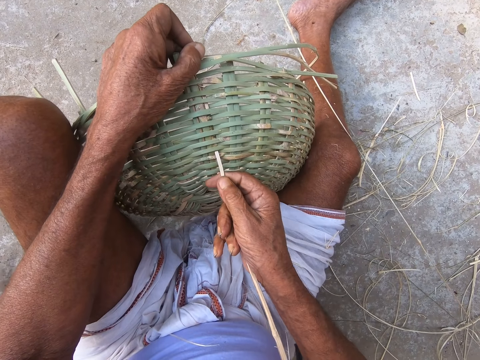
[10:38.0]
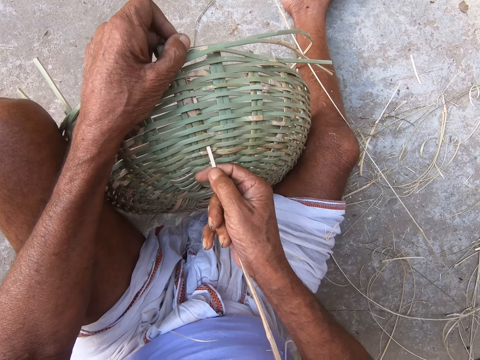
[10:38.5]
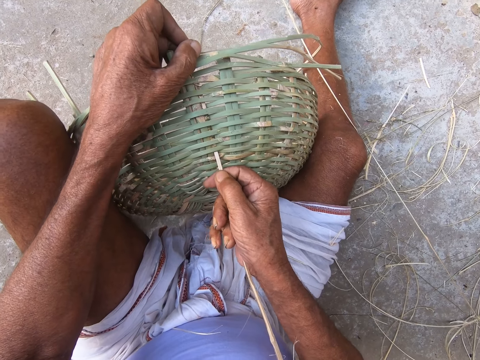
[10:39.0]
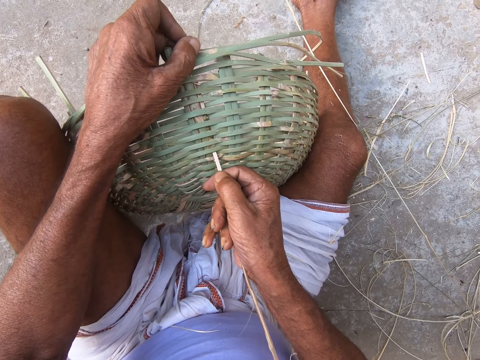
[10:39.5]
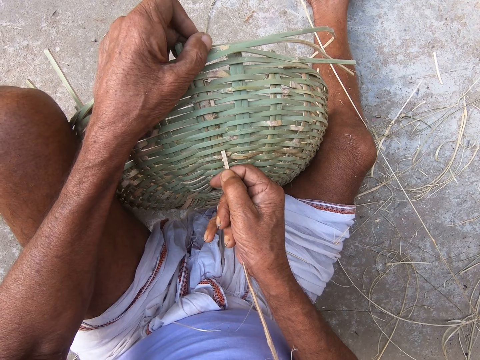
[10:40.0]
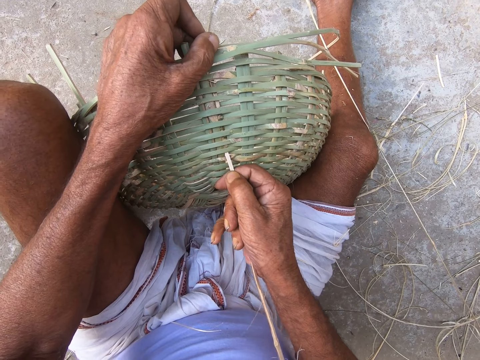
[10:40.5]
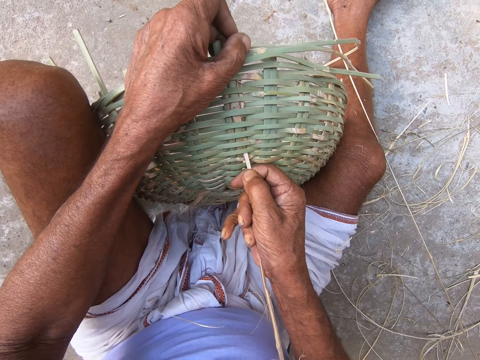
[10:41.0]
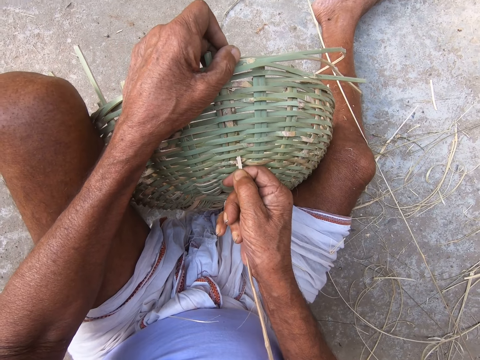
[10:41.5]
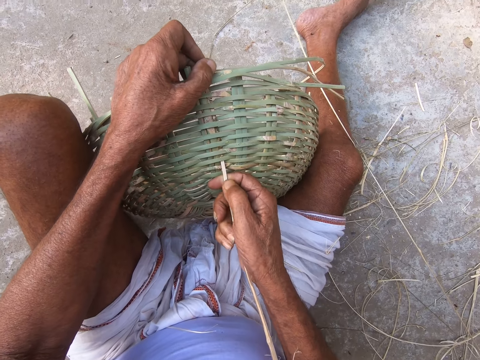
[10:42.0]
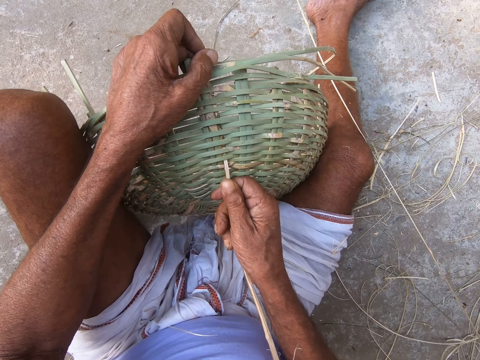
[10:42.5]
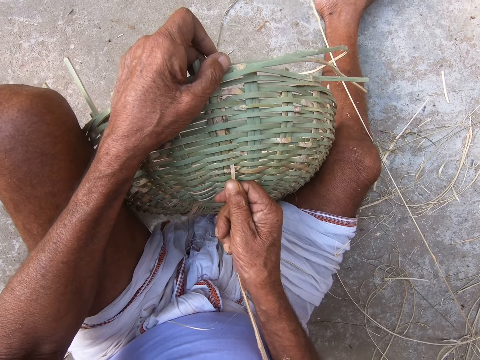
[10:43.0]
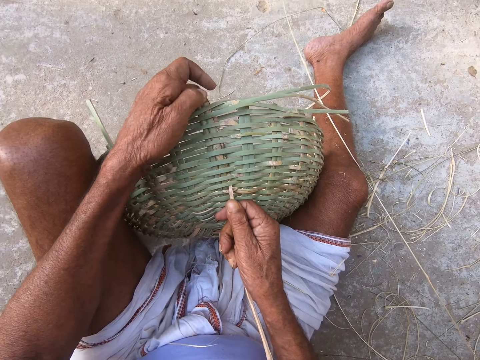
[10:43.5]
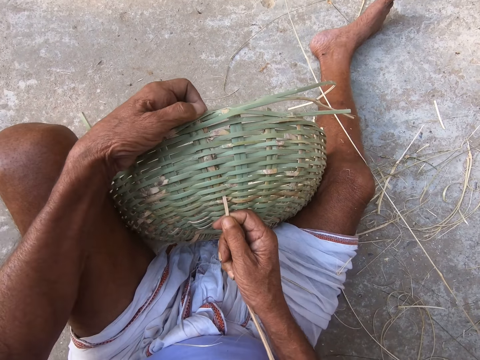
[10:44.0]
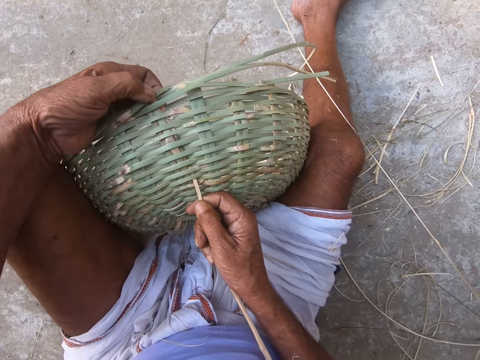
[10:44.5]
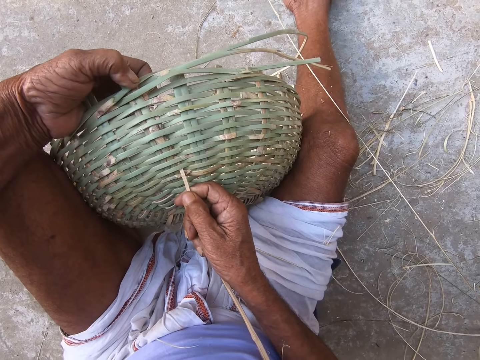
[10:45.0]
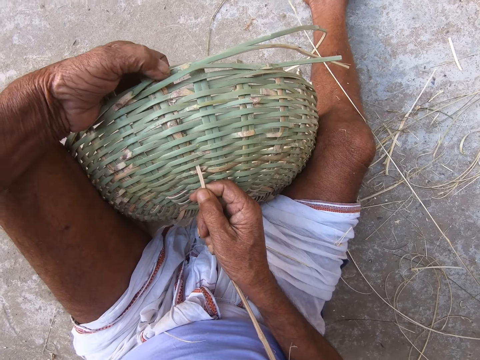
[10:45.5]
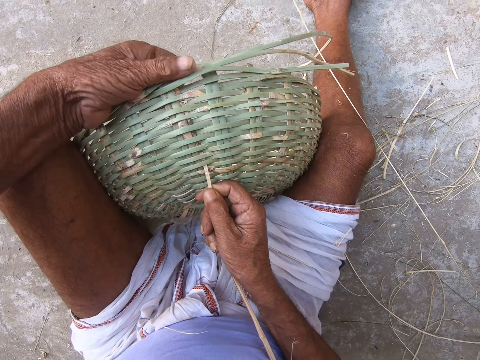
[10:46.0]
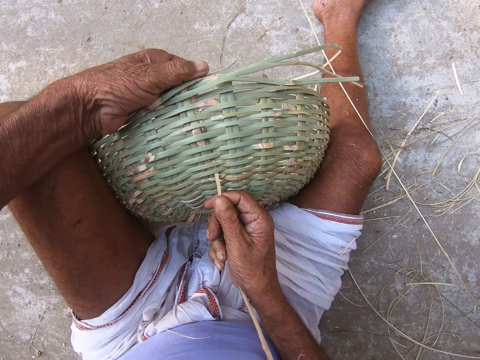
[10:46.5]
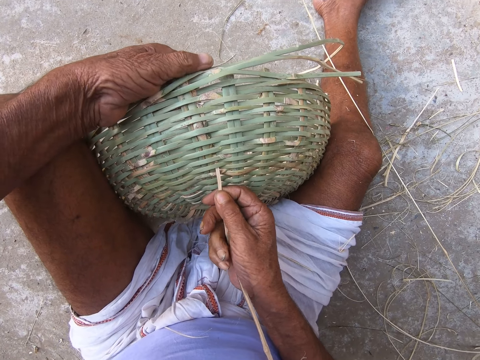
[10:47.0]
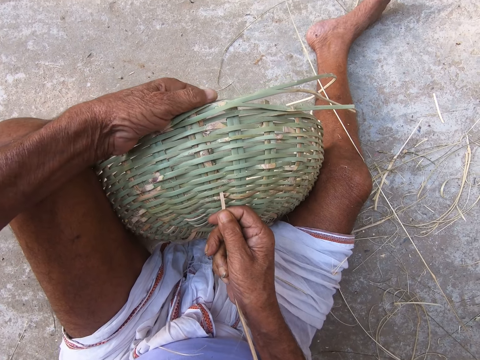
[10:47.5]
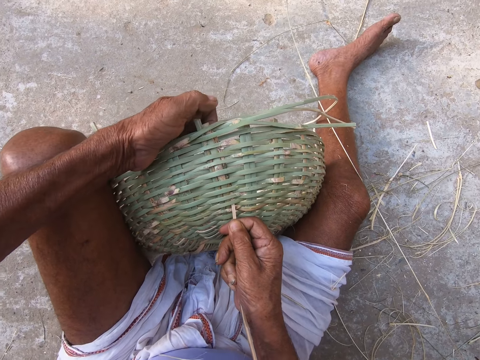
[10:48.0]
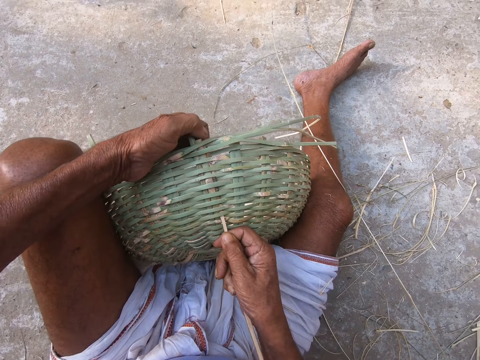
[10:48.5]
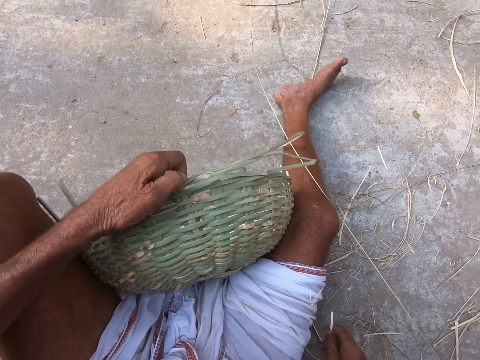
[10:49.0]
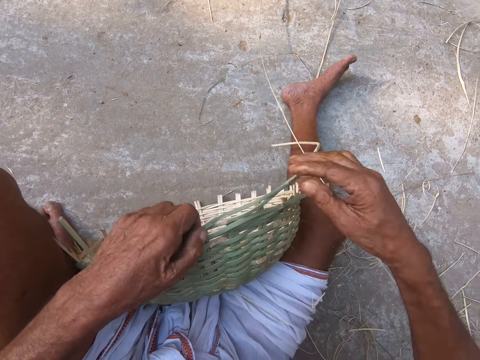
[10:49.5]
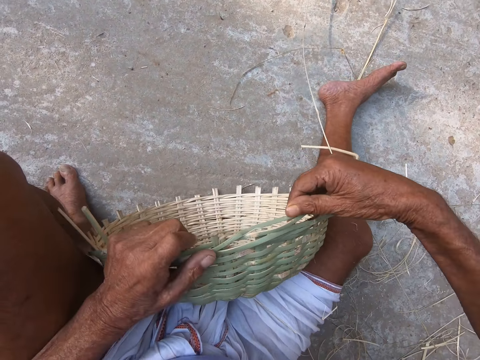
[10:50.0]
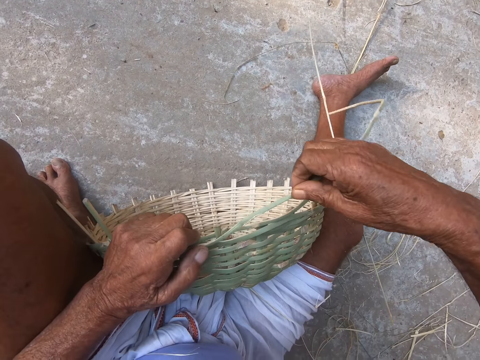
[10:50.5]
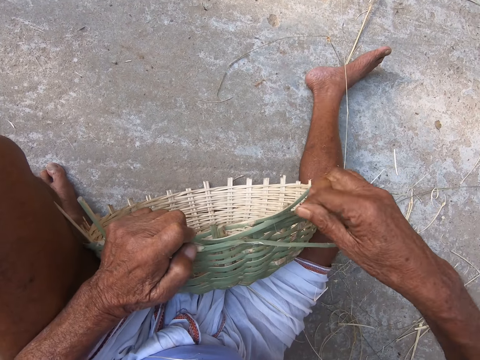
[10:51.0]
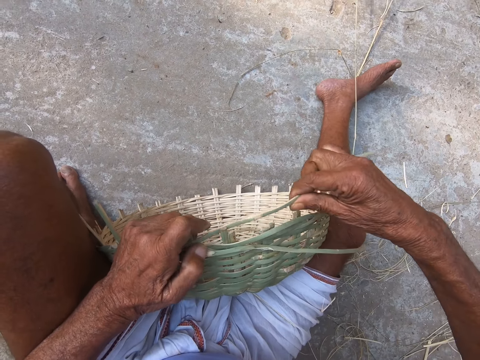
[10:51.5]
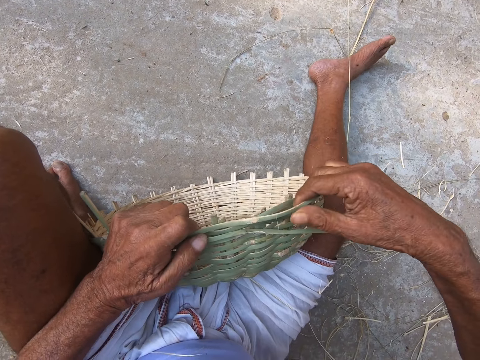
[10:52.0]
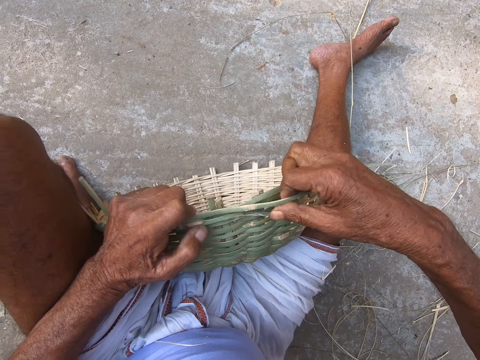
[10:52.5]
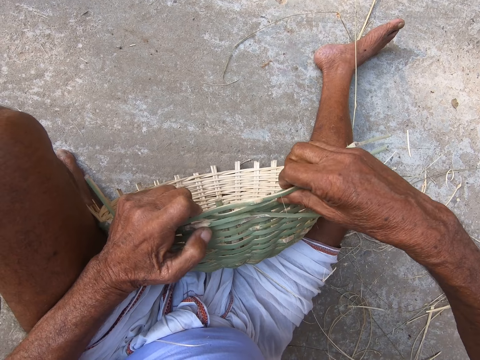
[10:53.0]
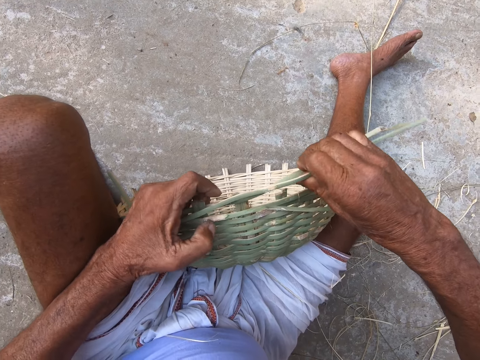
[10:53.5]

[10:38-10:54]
The camera wearer adjusts the bamboo strands on the basket with the bamboo strand in his right hand. He inserts the reed in the basket. He drops the bamboo strand on the ground with his right hand. He adjusts the basket reeds with hands. He weaves the basket with both hands.

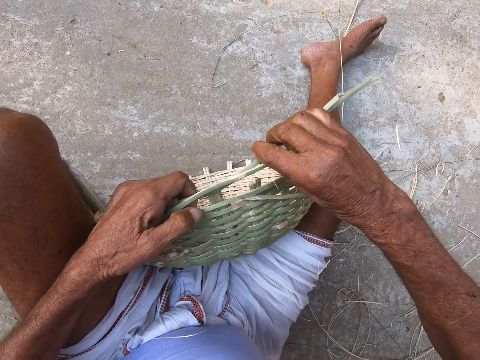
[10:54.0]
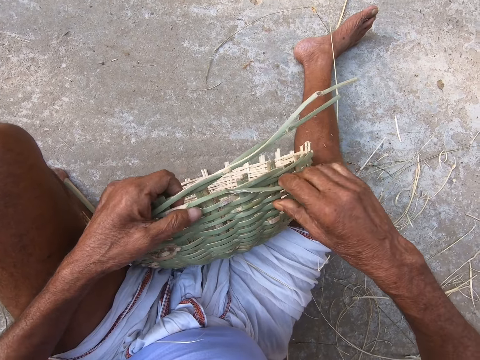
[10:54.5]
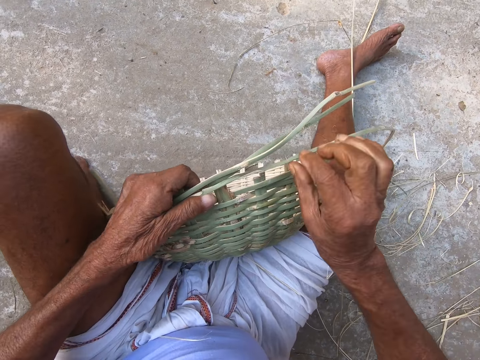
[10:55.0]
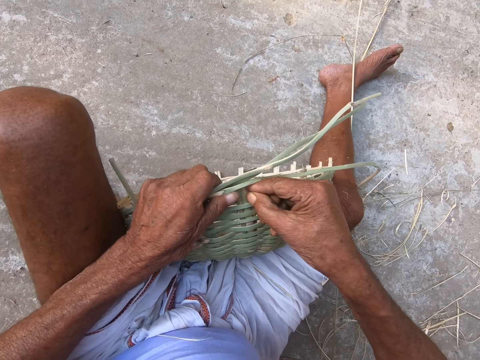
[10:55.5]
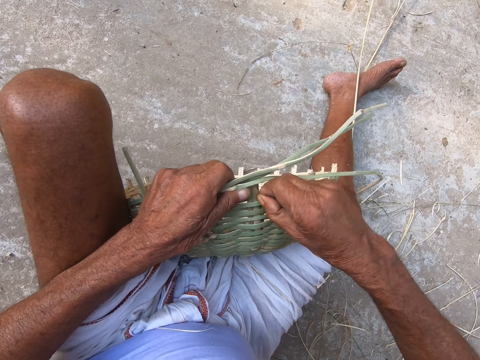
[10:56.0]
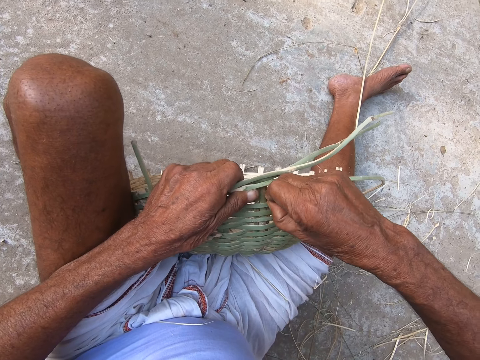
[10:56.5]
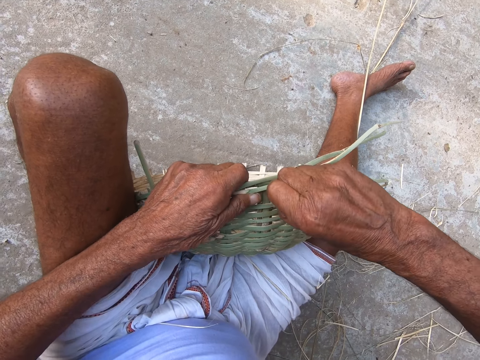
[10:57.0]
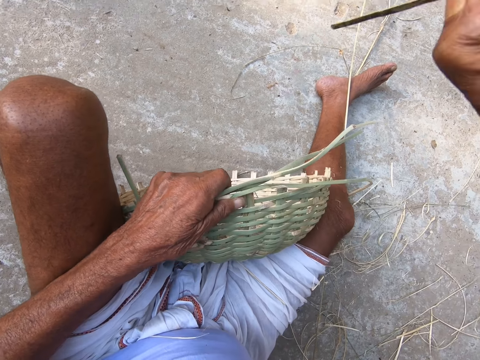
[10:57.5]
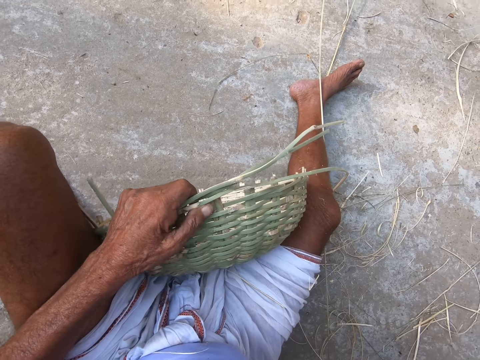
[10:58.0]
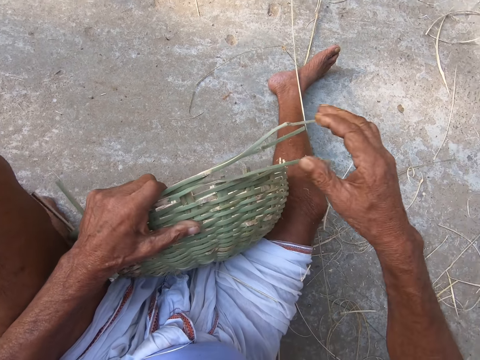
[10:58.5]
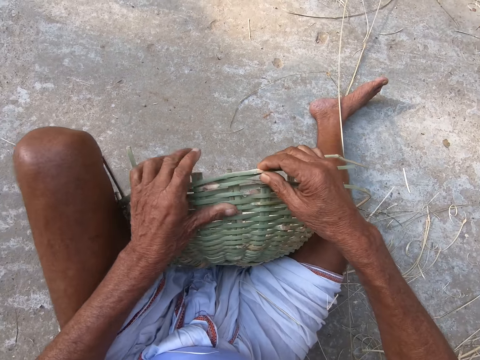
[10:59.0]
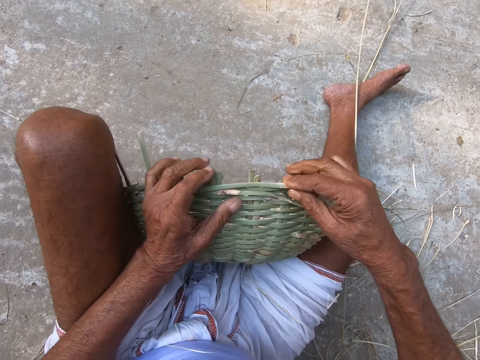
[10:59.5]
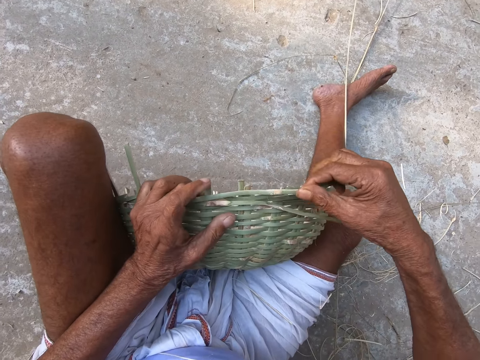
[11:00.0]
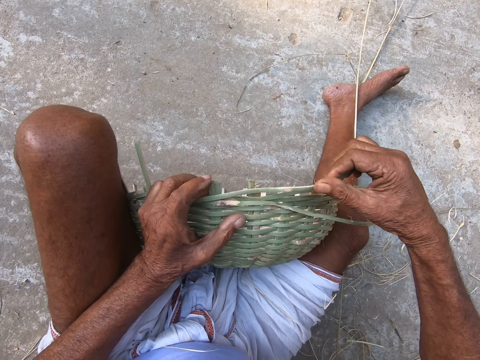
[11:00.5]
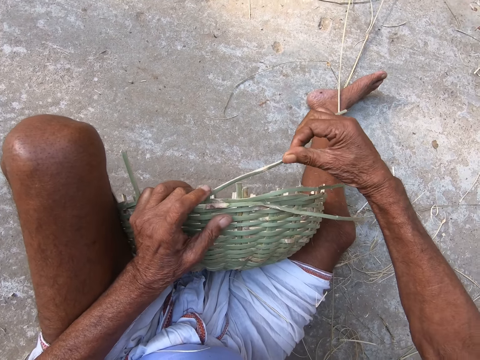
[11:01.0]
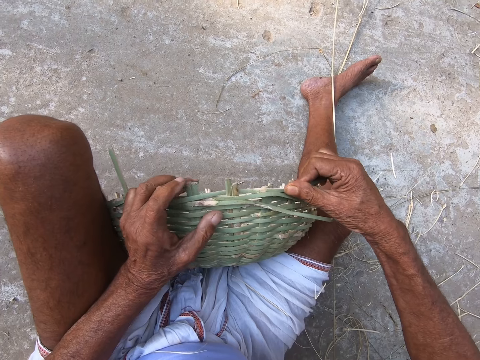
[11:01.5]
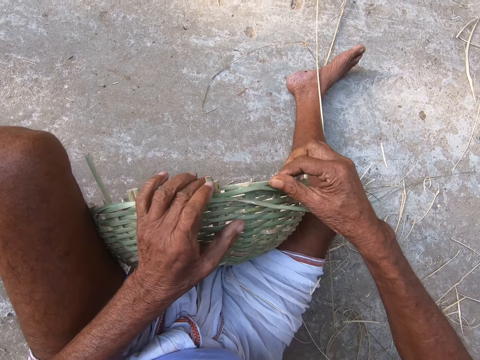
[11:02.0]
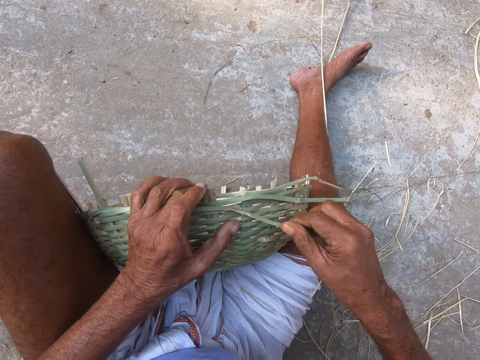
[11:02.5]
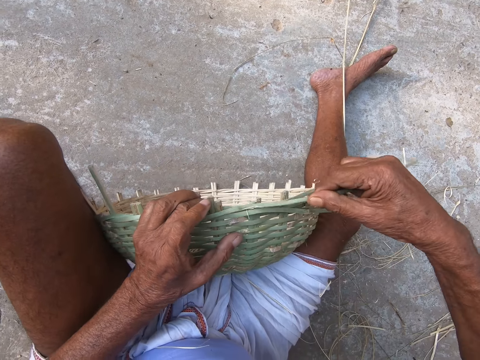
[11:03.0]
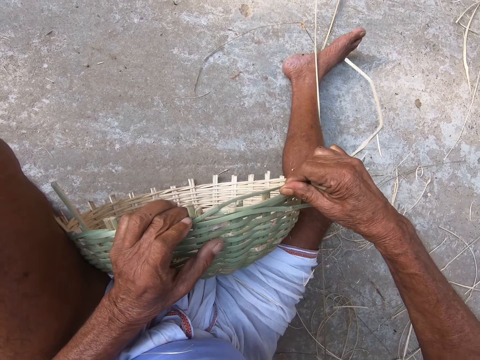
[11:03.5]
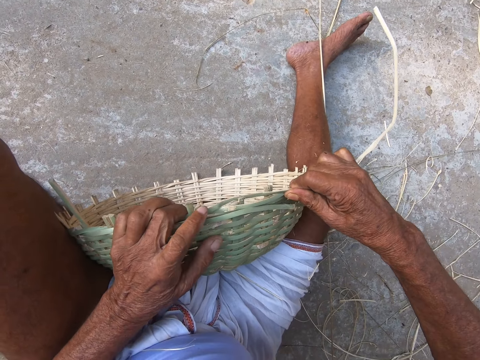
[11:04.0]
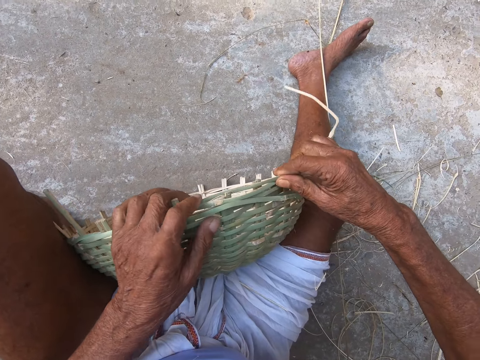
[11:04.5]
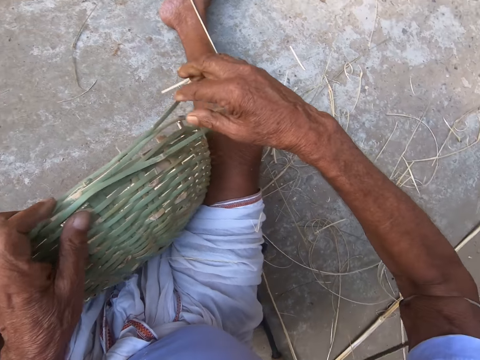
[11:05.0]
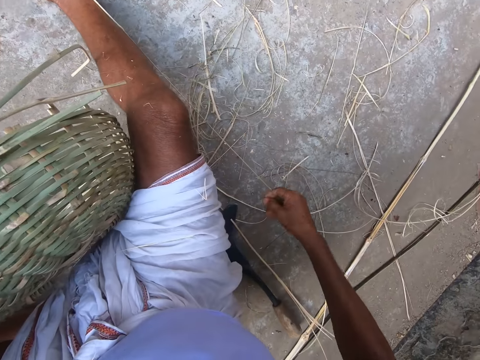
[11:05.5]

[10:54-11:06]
The camera wearer removes a bamboo strand from the basket with his right hand. He adjusts the basket reeds with hands.
